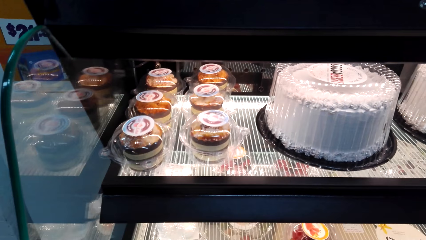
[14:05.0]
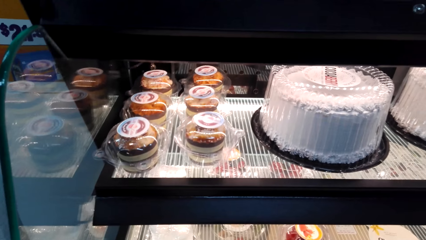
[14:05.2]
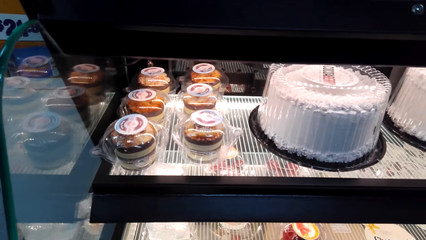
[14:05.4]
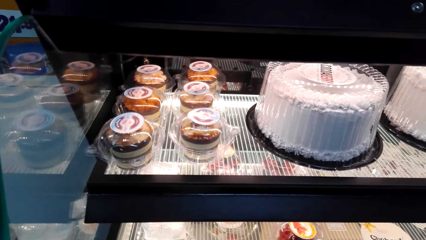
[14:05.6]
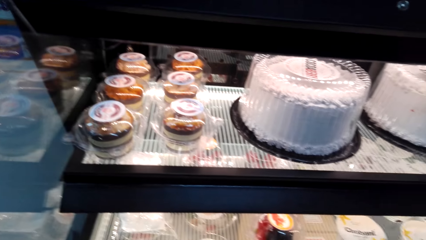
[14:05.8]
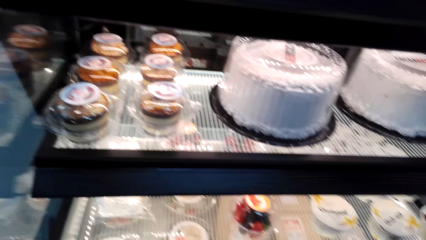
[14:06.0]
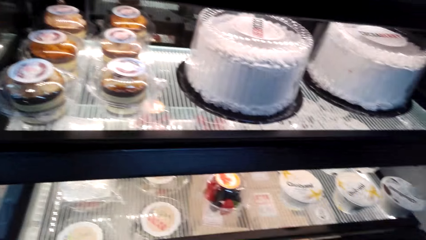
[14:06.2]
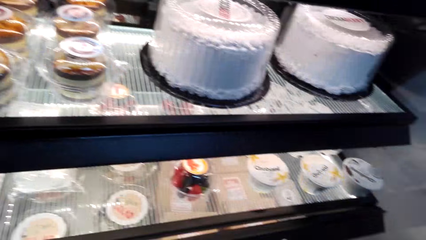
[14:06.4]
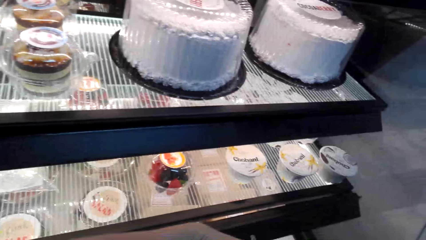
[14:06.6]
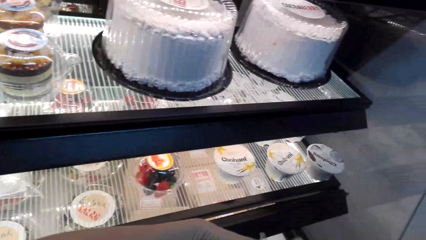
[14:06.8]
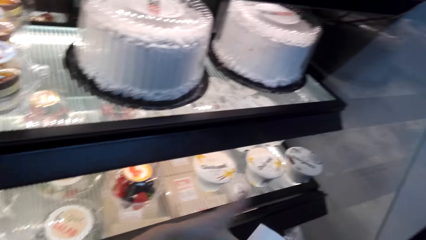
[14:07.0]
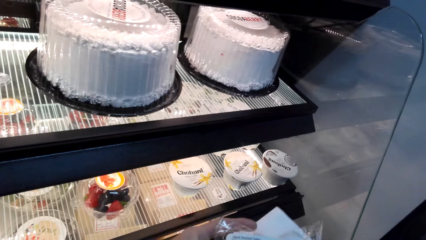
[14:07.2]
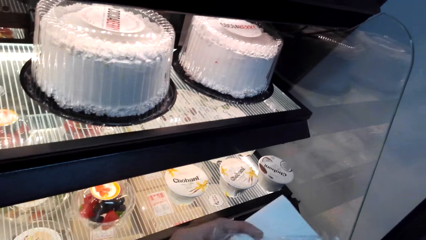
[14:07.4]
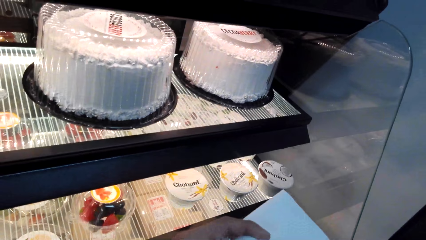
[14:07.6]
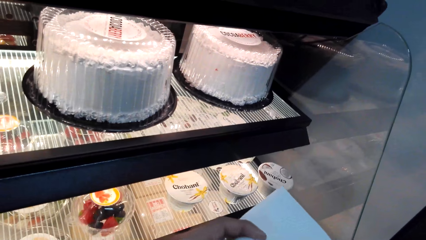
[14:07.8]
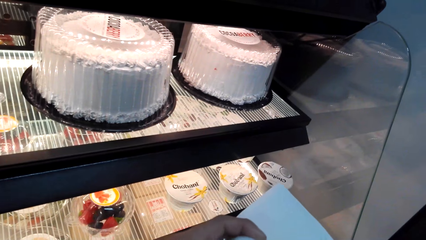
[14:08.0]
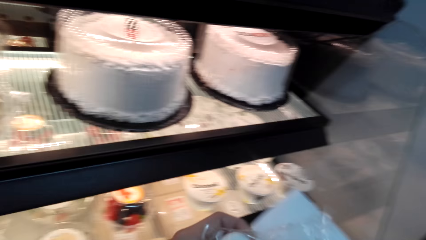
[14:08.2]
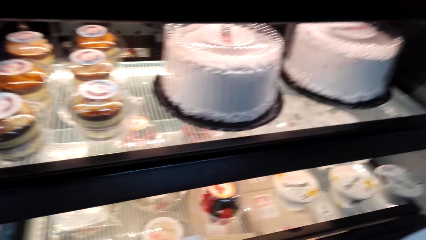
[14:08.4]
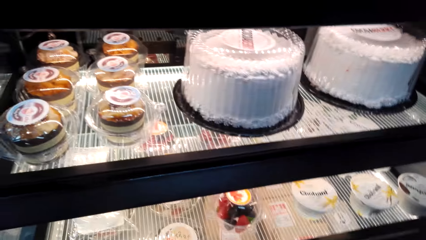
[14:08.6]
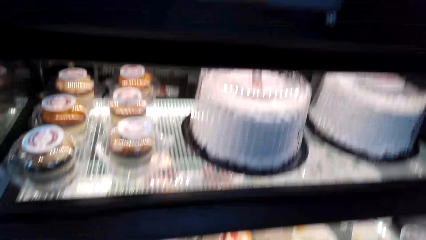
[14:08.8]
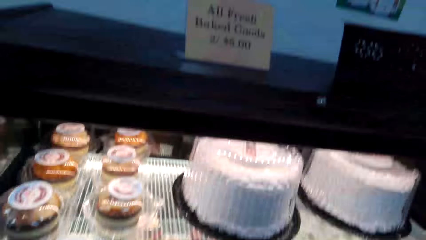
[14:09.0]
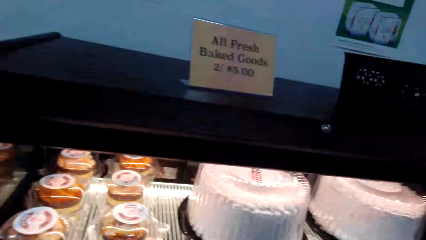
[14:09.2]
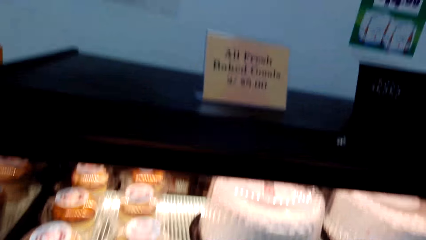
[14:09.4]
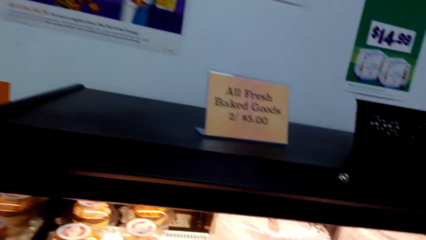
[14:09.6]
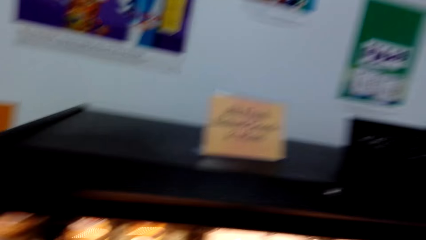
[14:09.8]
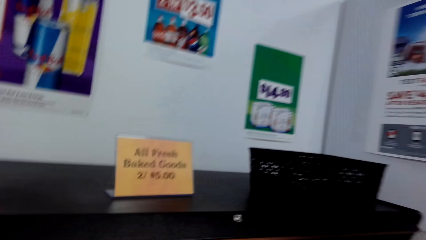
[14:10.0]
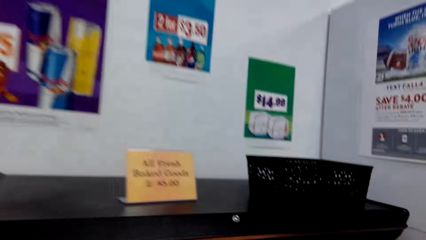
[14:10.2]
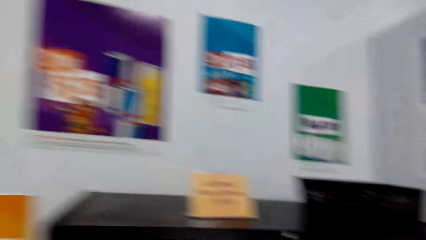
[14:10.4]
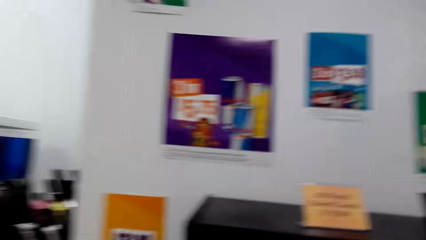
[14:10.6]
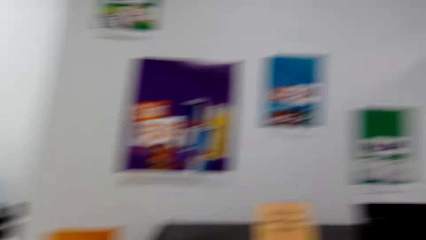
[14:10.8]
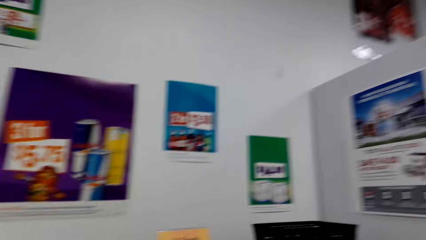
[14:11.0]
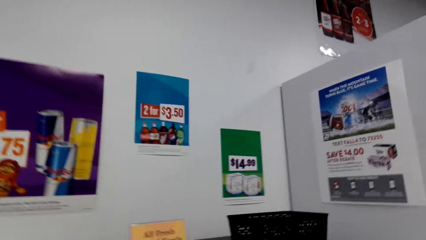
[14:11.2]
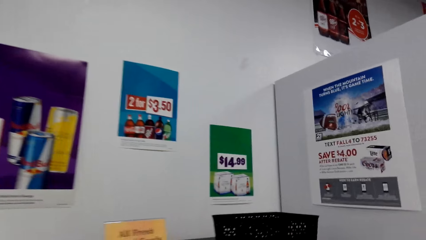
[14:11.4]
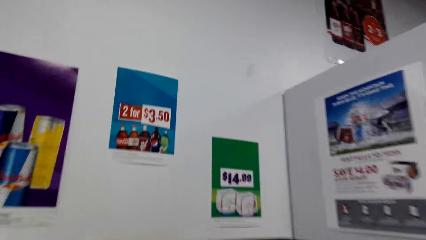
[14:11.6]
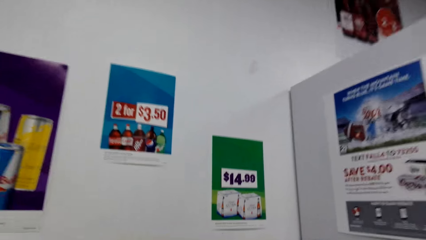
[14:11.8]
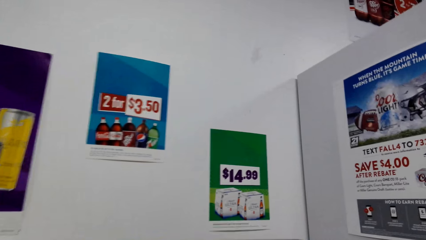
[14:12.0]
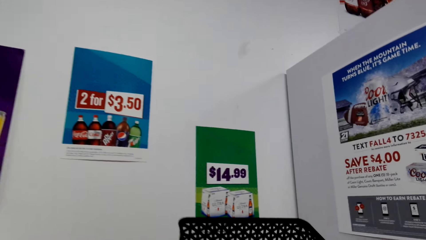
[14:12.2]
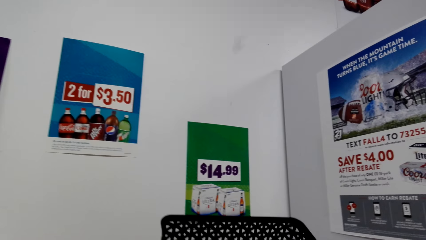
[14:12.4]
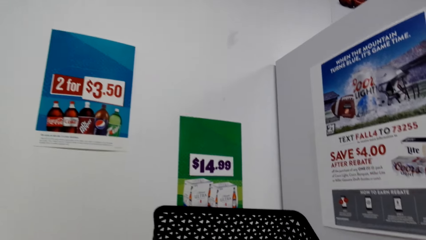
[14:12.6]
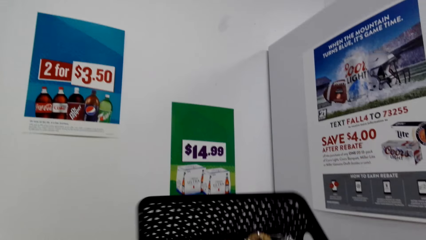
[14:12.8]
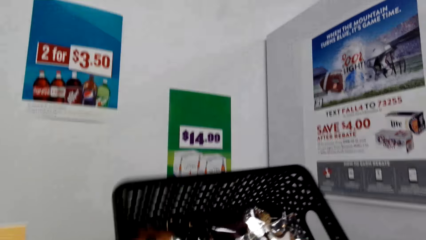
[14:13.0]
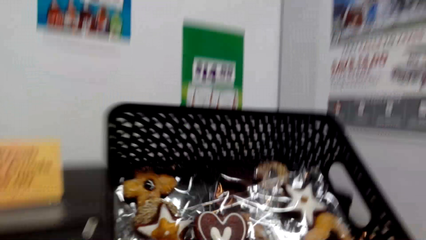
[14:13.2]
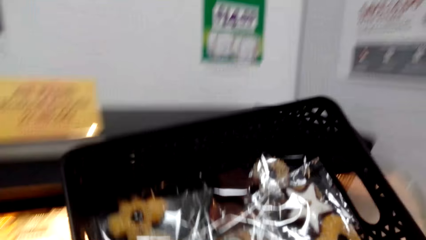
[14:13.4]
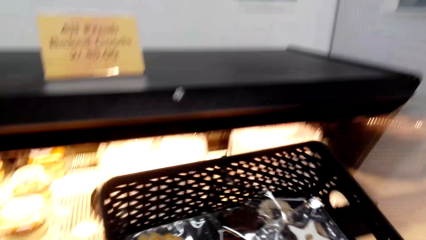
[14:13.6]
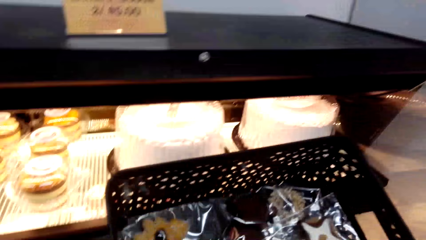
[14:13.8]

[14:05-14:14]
The camera wearer looks at the record list. They look around the supermarket. They take a bucket of cookies.

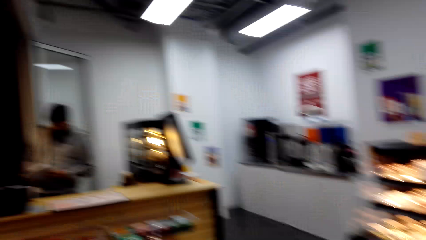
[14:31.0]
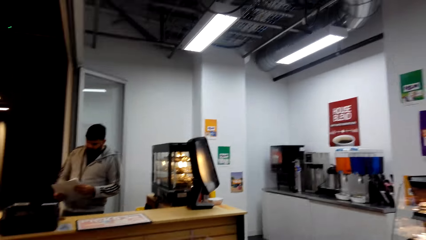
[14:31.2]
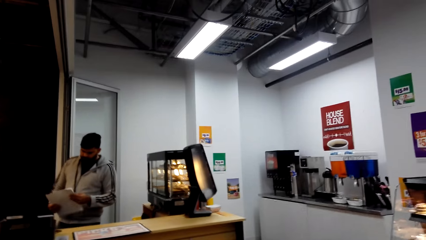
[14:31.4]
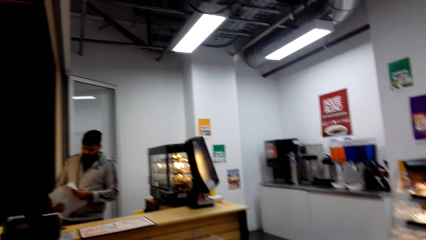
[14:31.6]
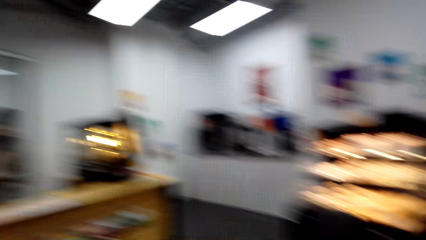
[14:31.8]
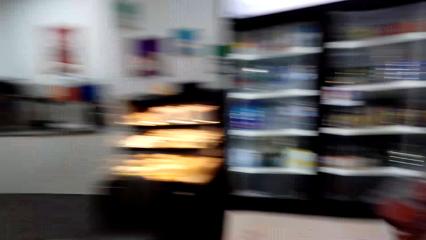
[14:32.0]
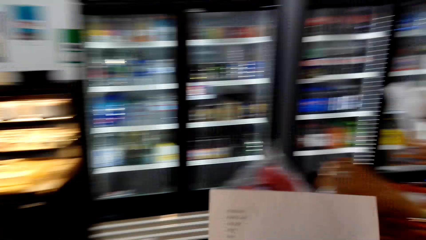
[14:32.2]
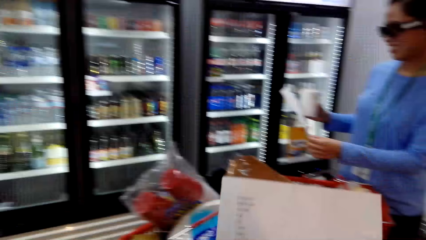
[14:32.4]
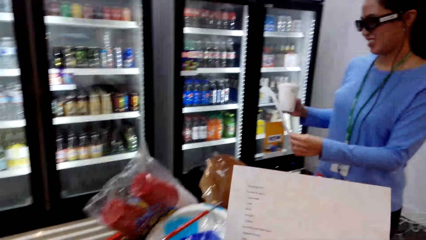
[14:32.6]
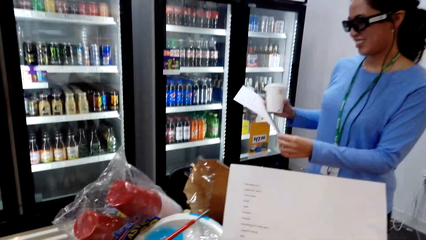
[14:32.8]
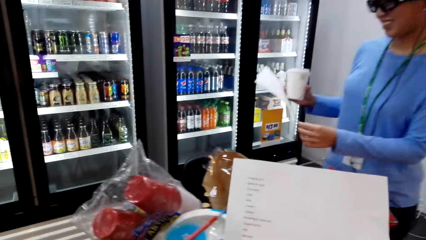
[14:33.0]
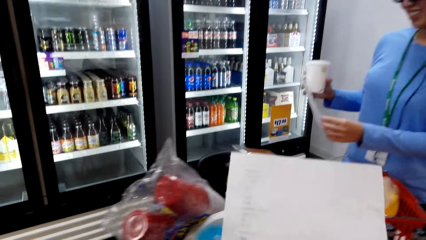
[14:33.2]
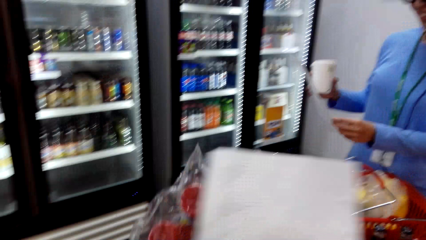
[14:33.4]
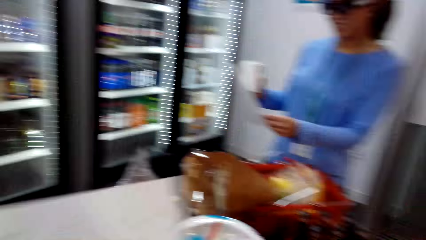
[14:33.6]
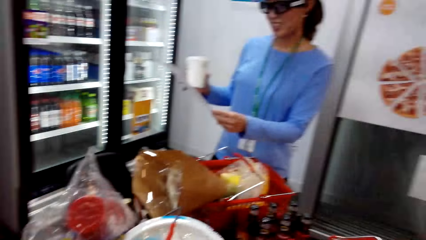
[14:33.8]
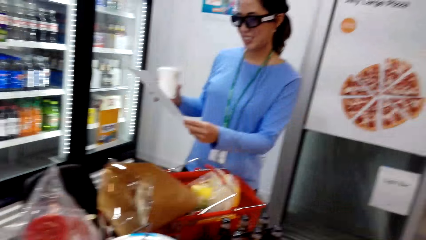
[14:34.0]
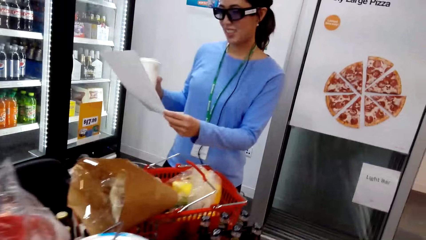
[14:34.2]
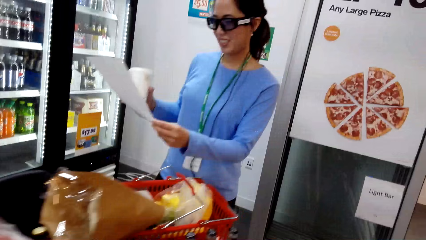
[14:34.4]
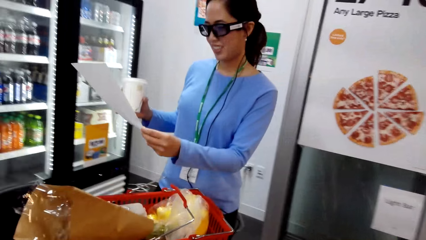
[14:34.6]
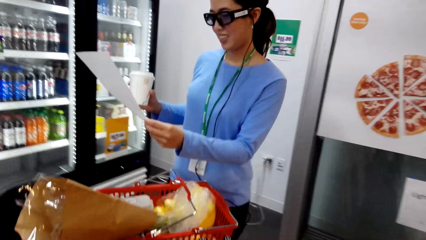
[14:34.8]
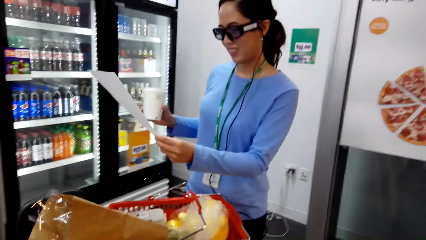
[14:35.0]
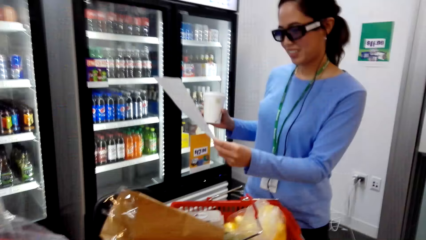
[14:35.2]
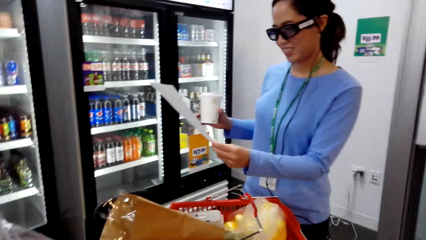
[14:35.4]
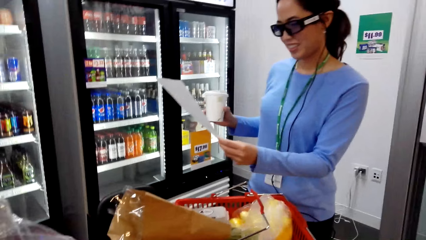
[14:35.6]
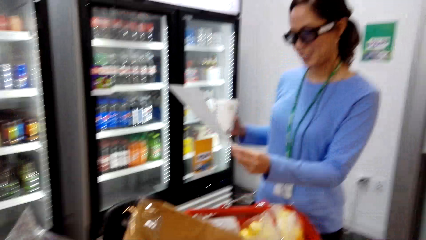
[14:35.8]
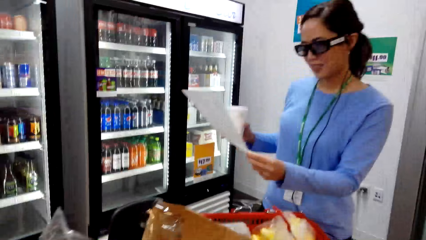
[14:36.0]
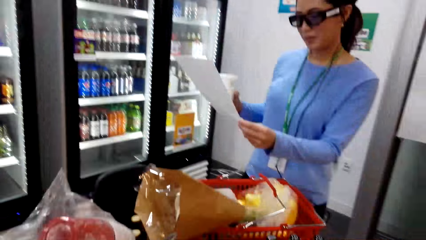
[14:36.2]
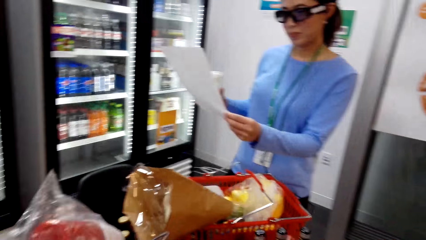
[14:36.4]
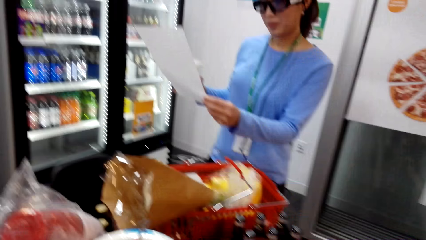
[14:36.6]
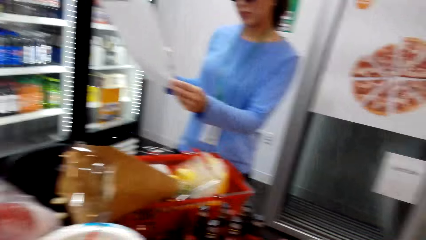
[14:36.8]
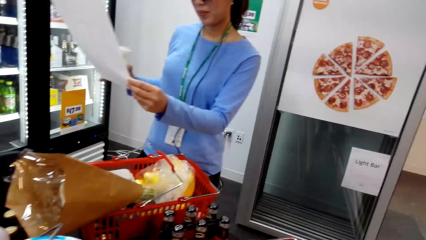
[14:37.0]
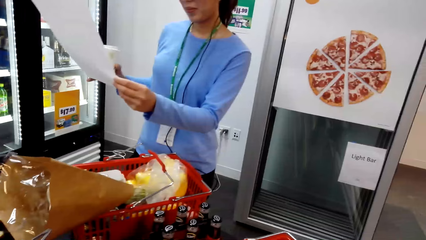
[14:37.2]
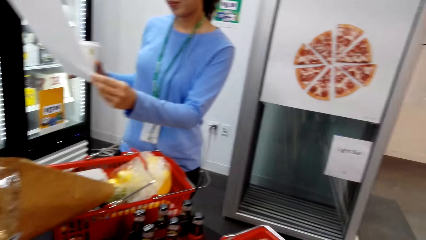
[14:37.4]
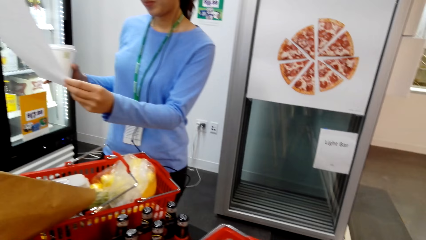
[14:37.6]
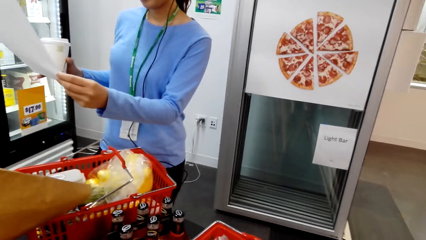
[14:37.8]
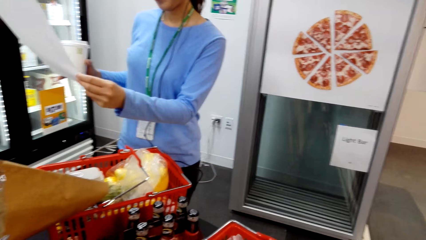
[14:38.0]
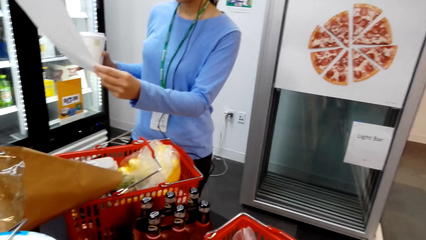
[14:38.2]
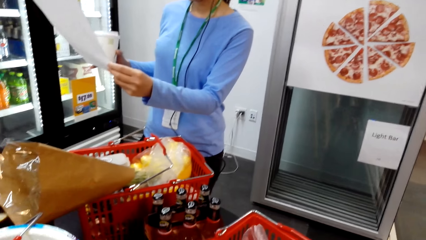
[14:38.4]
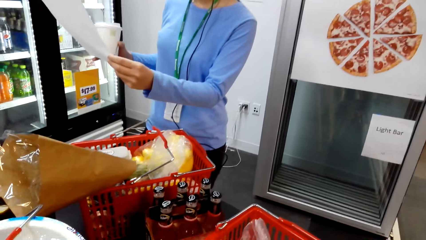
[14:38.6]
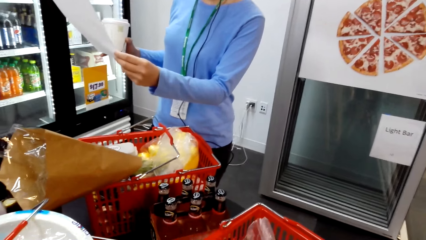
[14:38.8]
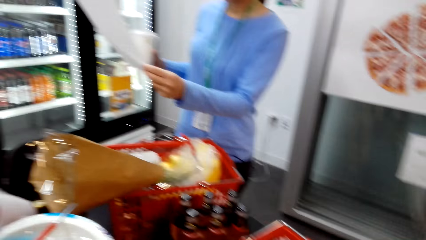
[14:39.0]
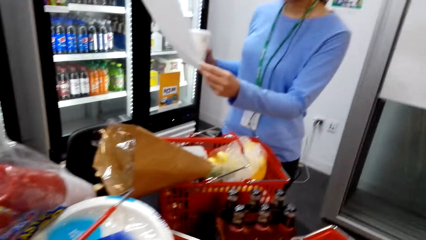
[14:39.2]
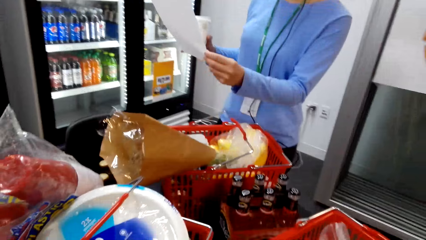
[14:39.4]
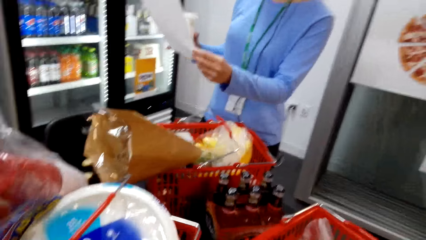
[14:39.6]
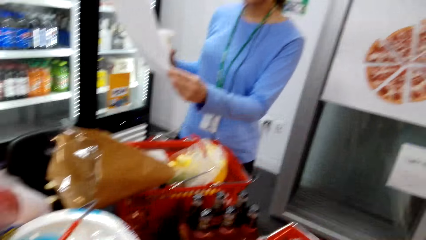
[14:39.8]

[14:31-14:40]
The camera wearer looks around the supermarket.
